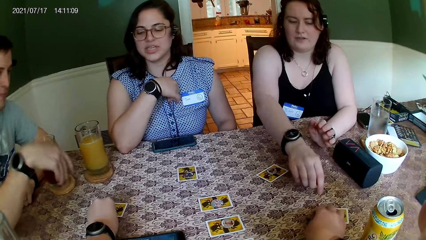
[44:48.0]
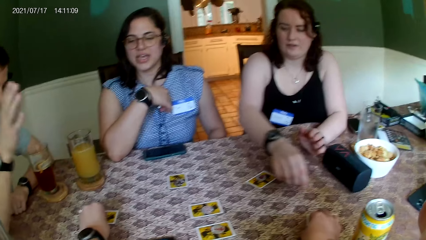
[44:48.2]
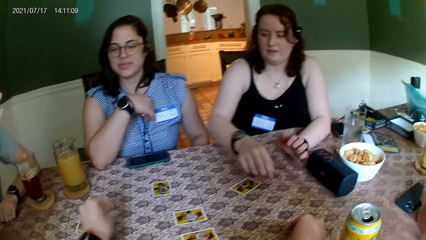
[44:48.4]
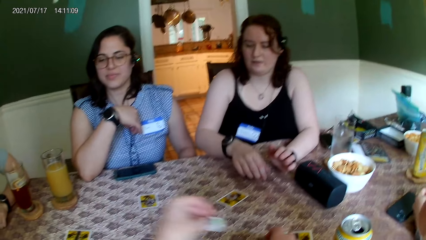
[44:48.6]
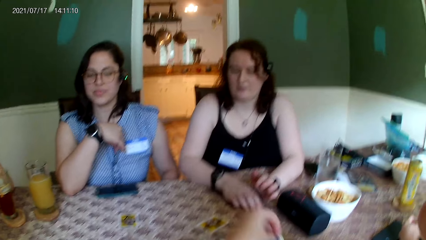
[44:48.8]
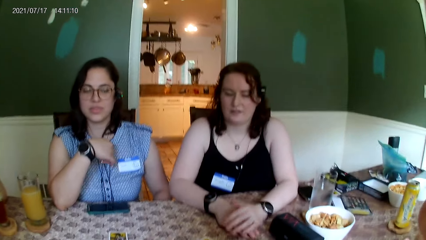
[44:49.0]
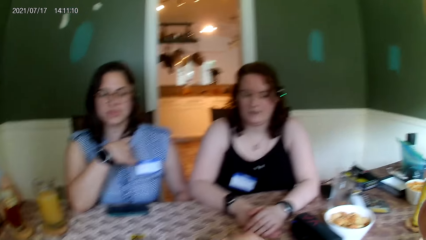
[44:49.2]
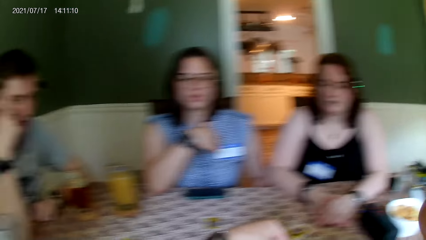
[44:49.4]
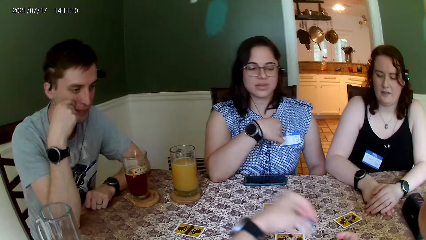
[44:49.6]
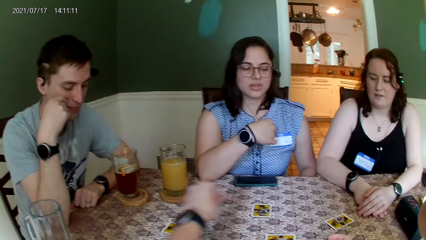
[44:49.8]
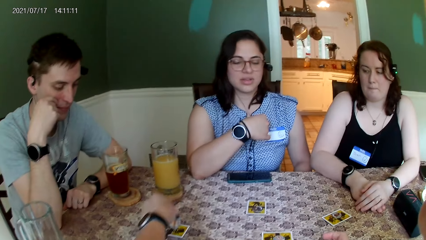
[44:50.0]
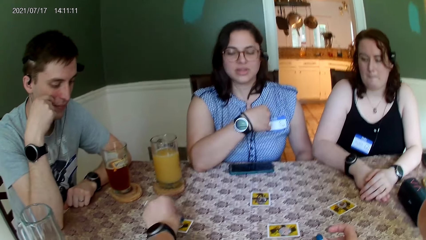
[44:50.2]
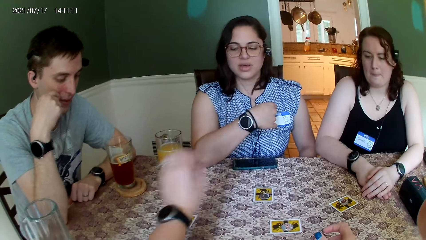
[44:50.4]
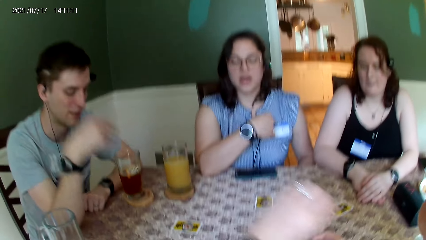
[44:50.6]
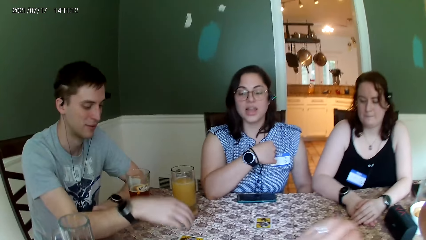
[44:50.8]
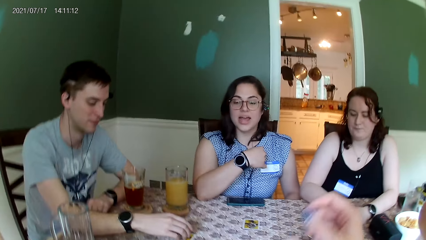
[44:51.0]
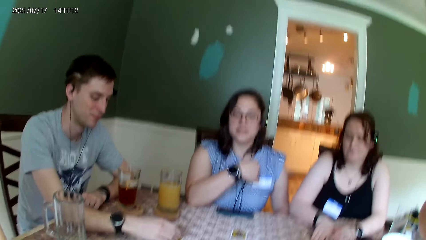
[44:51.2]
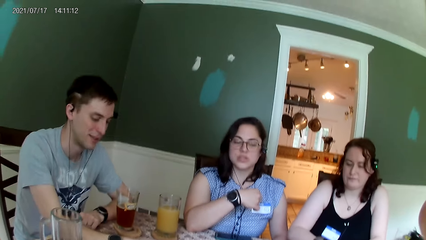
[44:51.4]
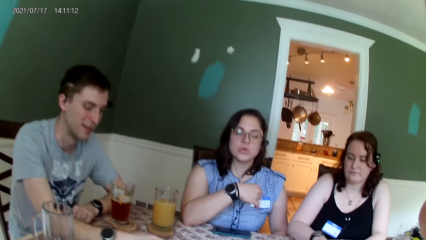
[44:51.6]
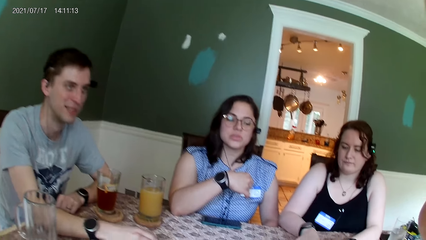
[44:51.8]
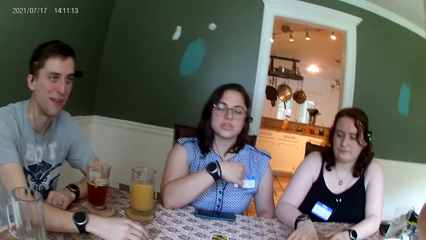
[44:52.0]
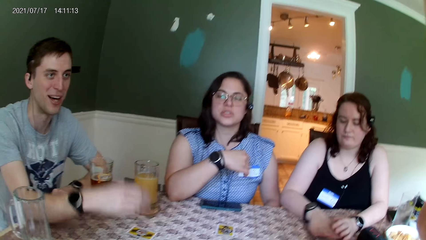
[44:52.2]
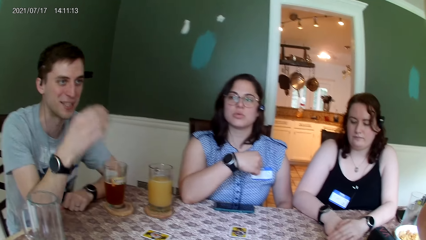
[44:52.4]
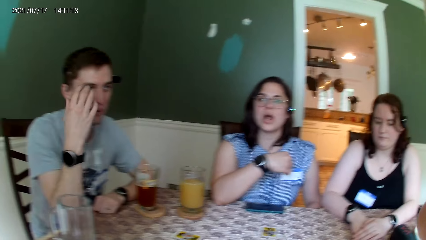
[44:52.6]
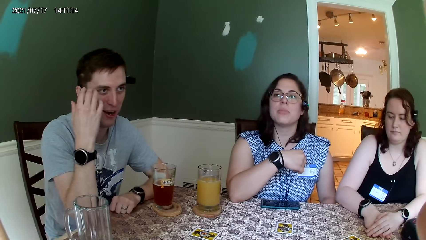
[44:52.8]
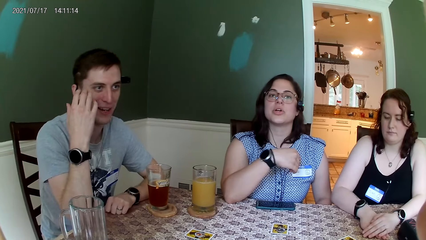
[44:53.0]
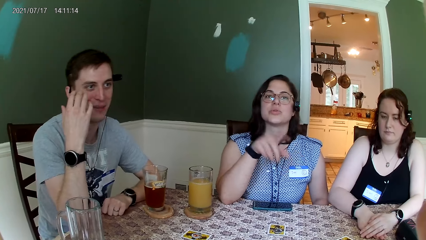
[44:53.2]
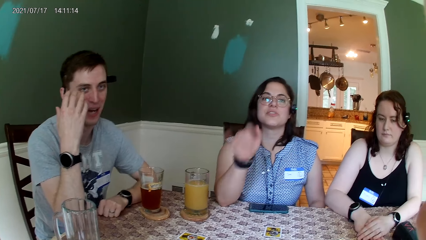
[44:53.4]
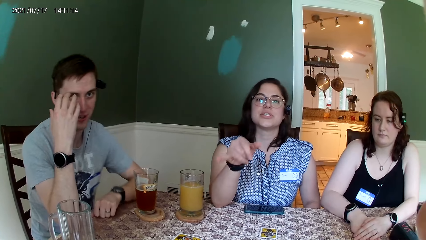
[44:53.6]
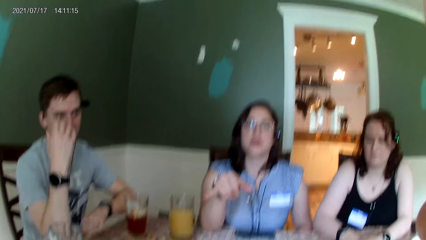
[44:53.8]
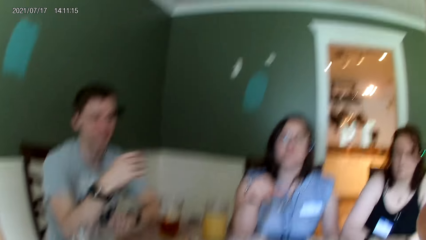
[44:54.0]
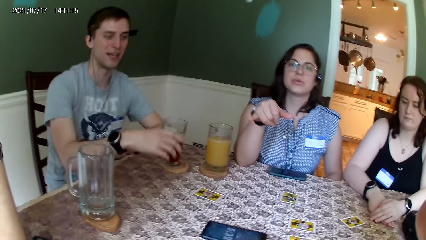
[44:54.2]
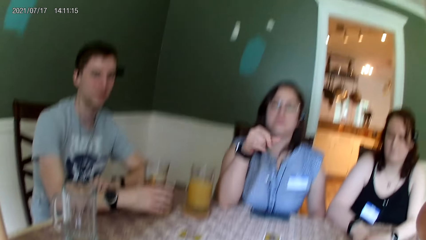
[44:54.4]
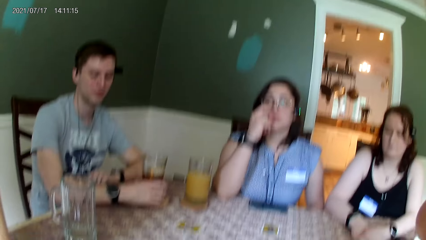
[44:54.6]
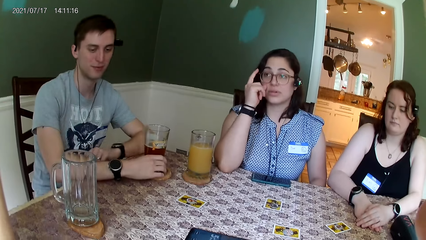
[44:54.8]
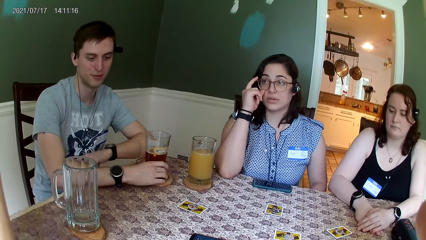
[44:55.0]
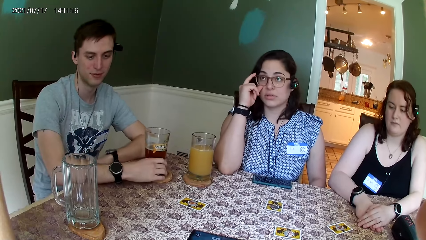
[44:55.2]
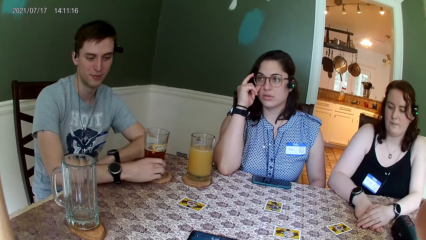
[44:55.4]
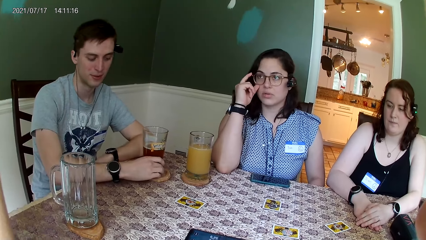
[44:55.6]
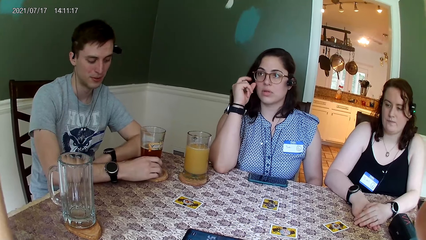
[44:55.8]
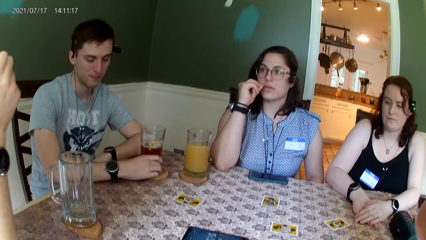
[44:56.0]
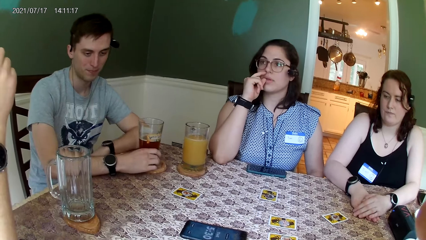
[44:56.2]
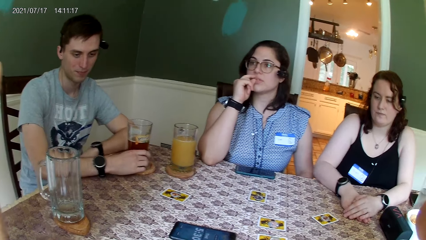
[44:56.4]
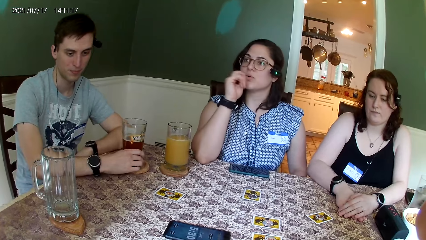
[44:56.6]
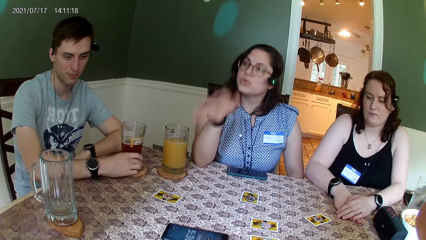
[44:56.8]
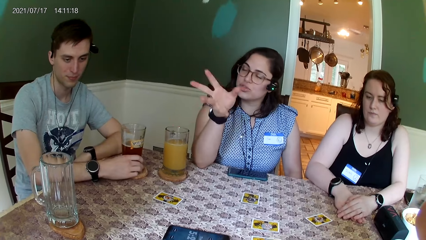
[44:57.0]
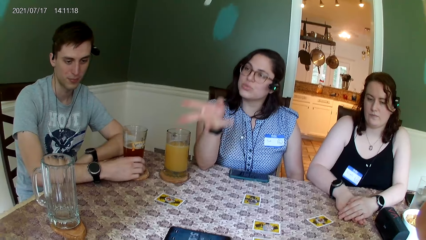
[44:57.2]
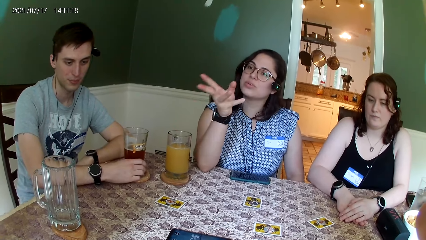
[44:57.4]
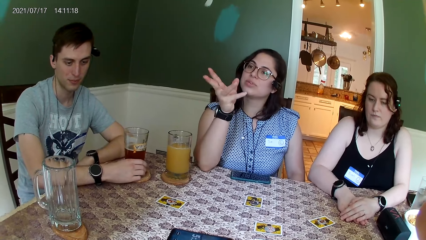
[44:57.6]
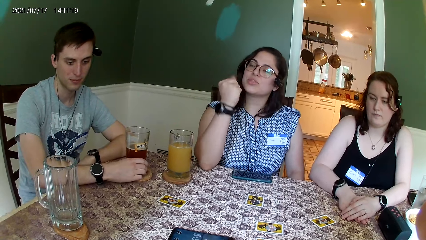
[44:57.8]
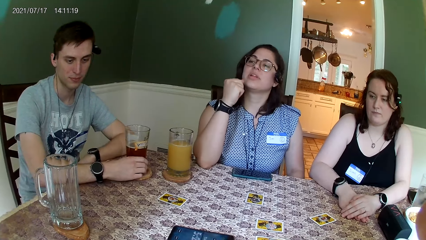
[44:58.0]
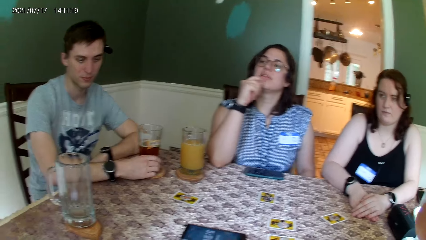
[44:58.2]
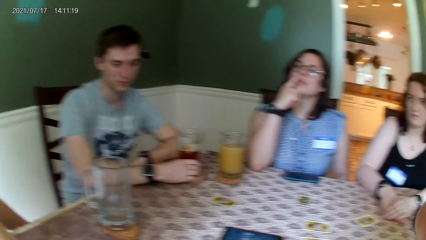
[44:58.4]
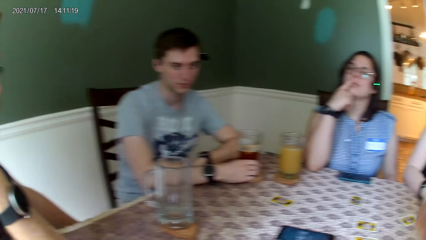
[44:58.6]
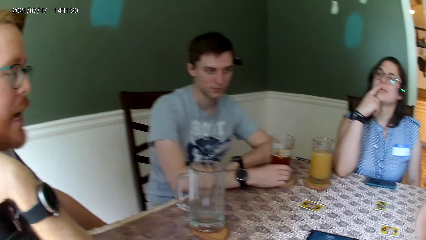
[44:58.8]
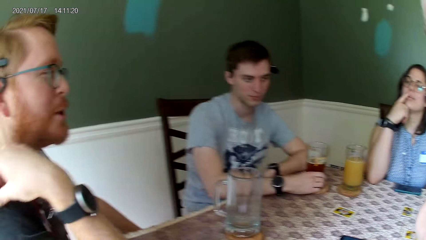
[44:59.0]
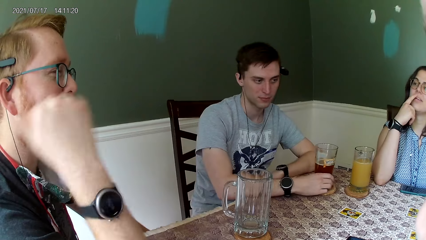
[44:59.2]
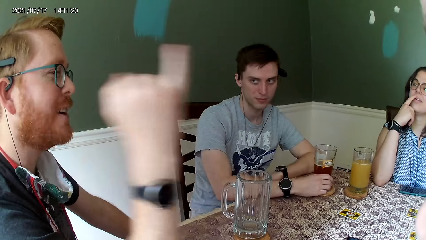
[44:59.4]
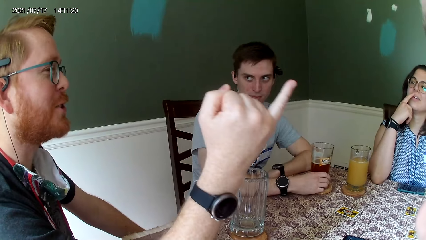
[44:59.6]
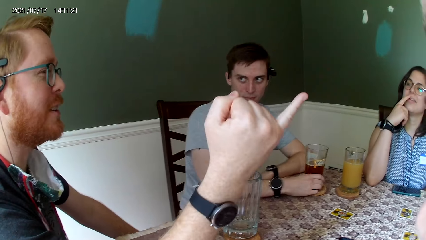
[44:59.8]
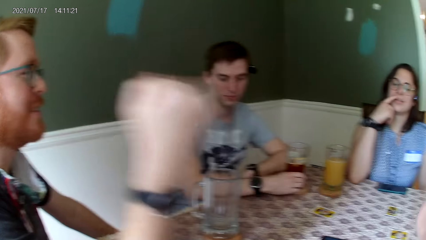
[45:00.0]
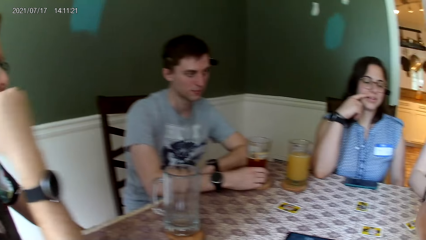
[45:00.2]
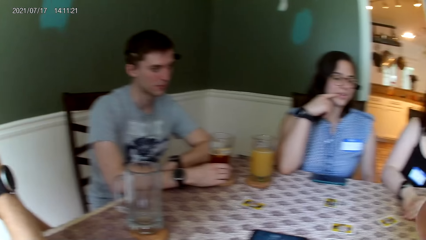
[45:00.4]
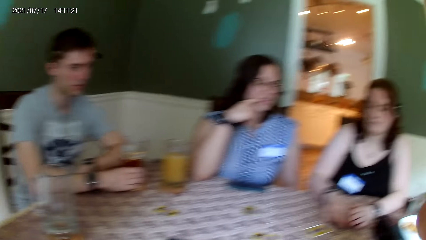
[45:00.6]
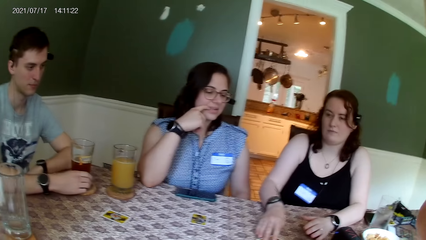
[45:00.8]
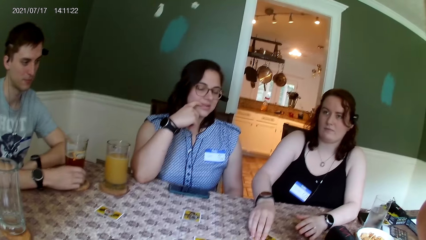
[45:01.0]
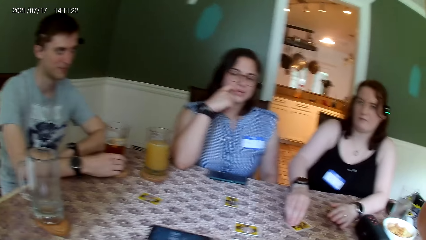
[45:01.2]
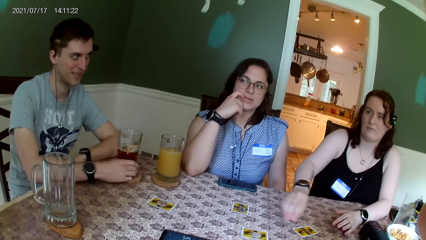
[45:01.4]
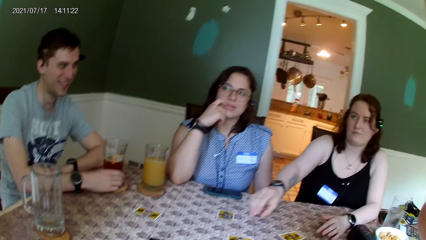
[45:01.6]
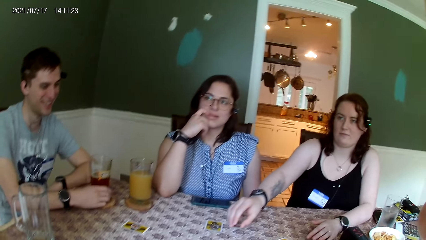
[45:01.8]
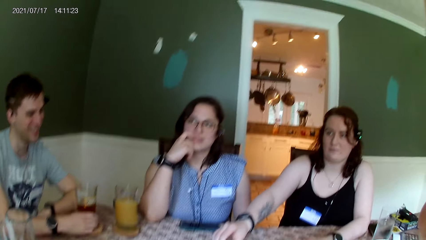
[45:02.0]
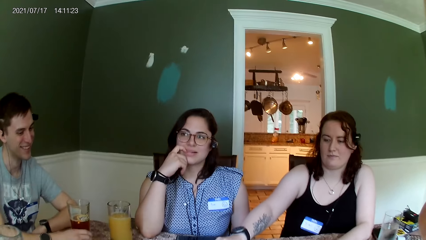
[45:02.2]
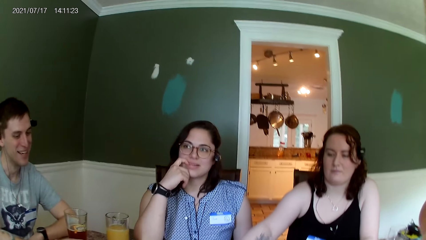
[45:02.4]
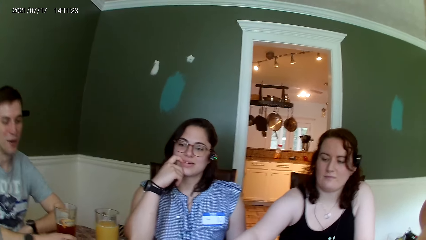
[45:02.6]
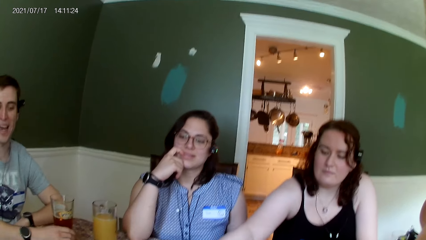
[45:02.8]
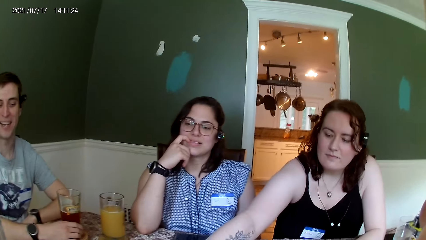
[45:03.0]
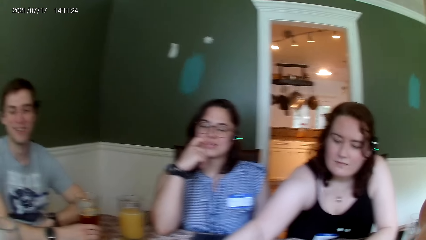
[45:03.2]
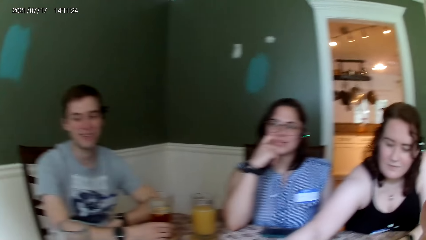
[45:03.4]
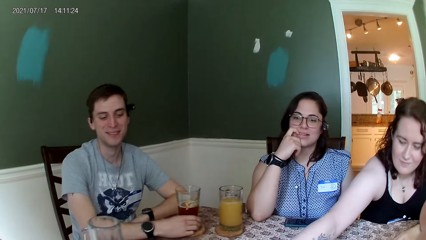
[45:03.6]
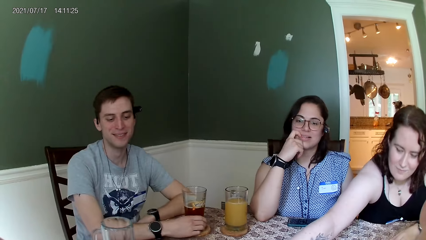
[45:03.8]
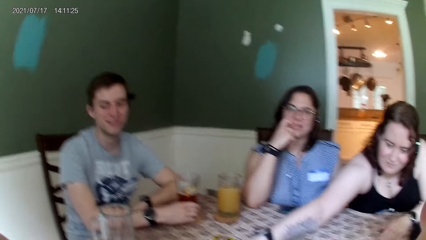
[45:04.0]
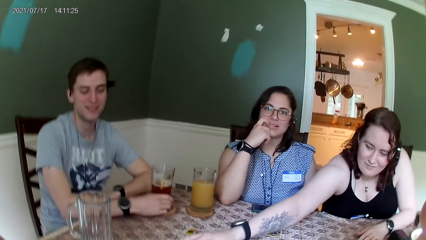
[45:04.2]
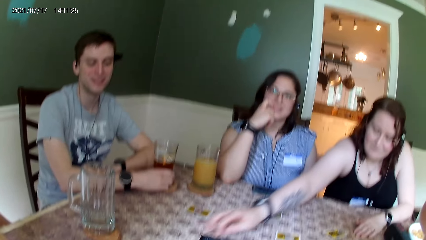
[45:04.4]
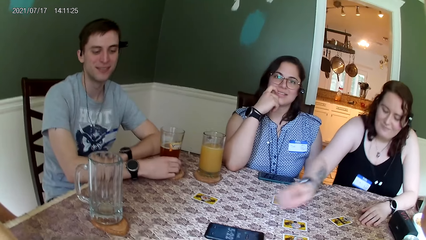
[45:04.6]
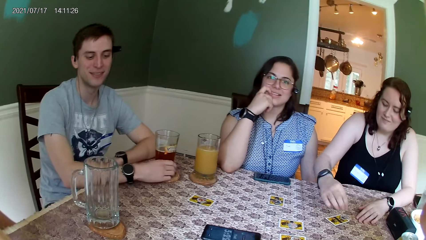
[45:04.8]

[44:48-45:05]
The camera wearer picks the coin from the card on the table with her left hand. She drops the coin on the card on the table with her left hand. She interacts. The man places his right hand on the tumbler on the table. A woman adjusts the glasses on her face with her right hand. Another woman picks the coin from the card on the table with her right hand.
